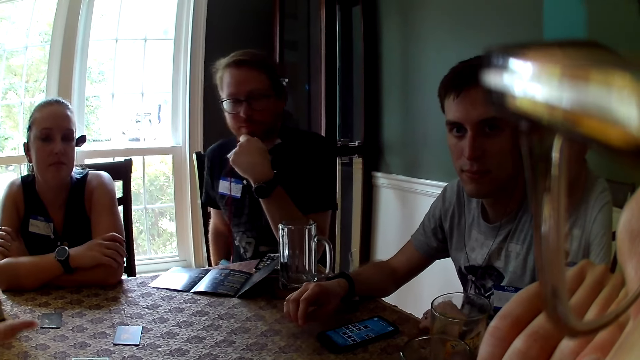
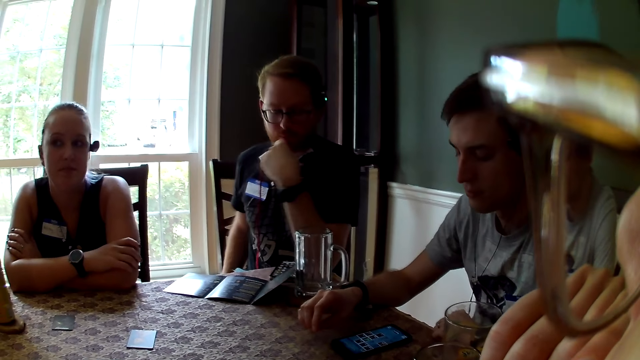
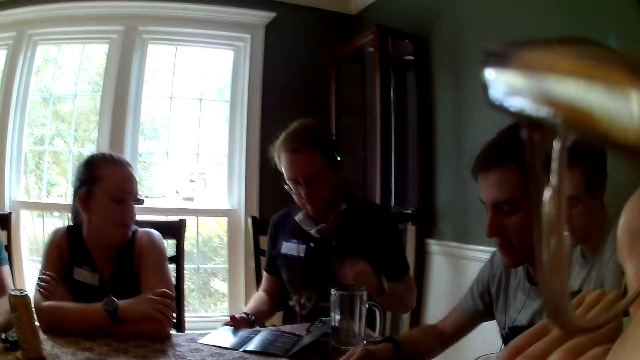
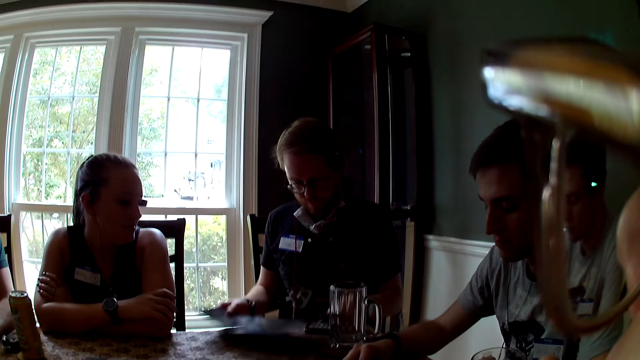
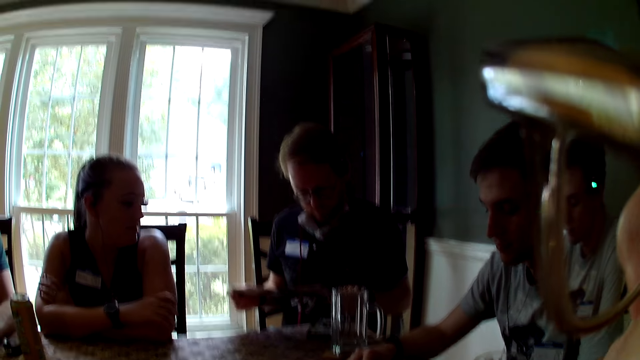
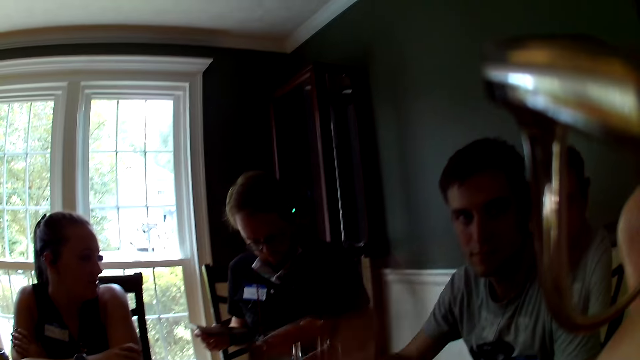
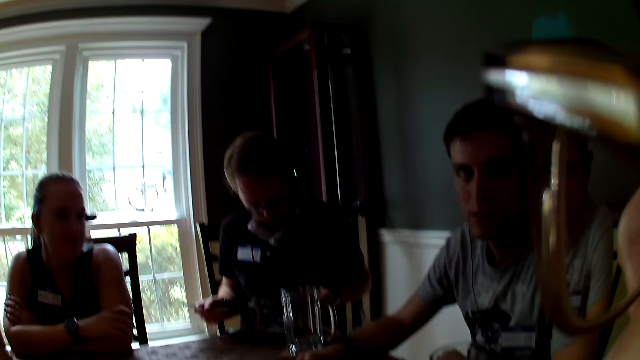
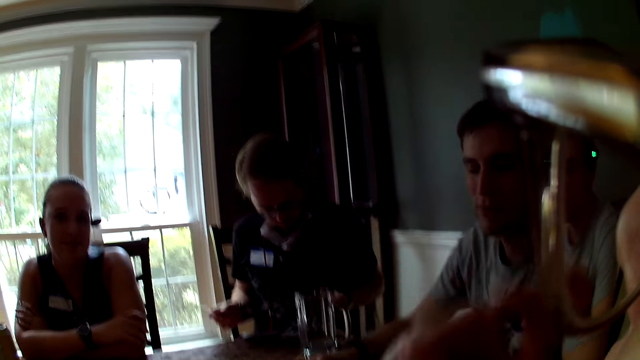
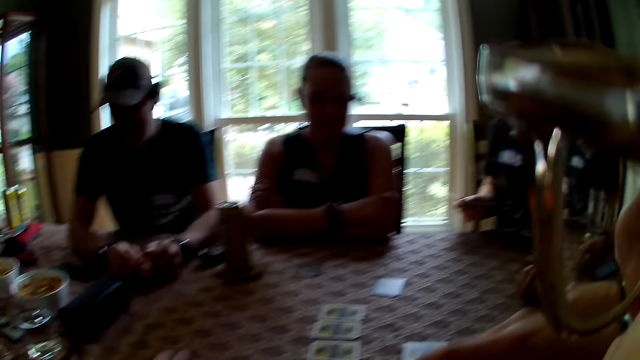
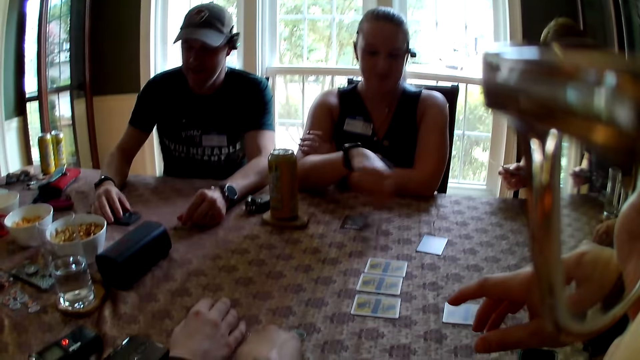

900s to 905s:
A man picks up a book with both hands.

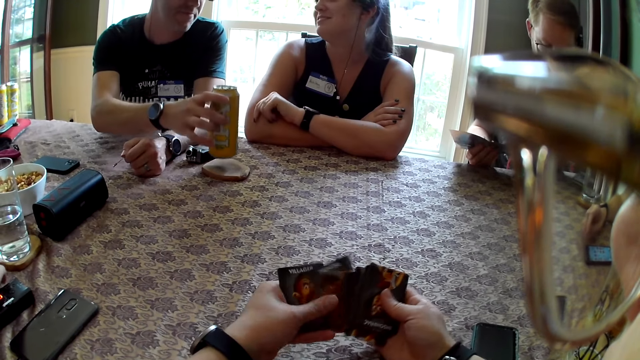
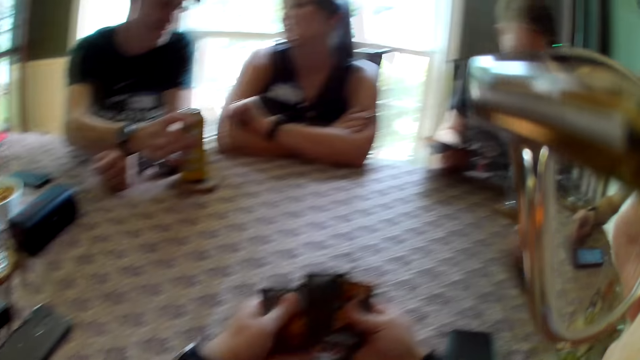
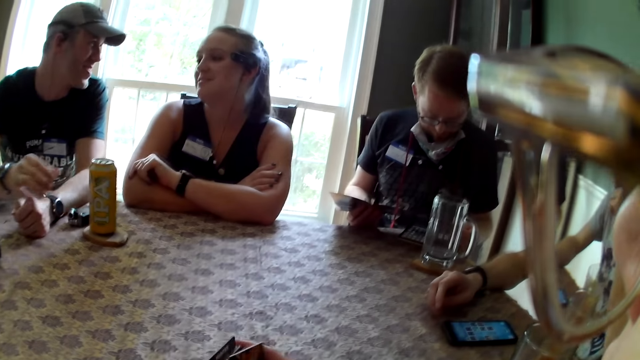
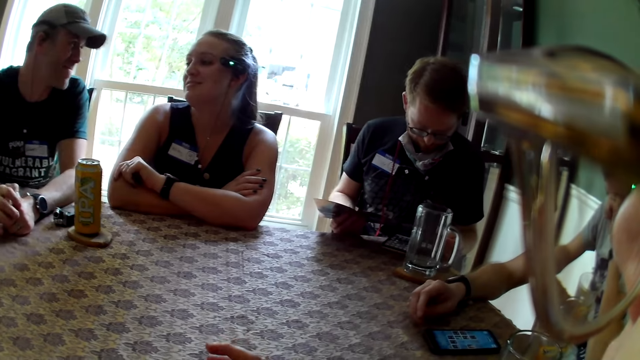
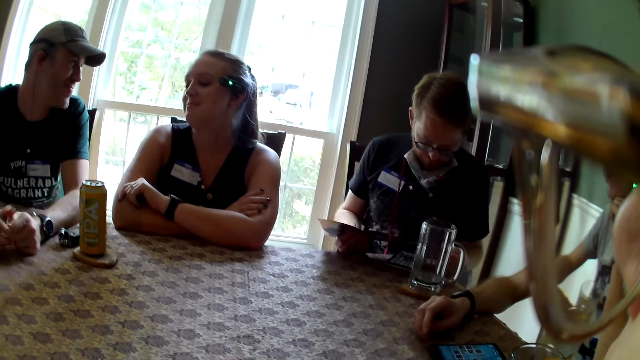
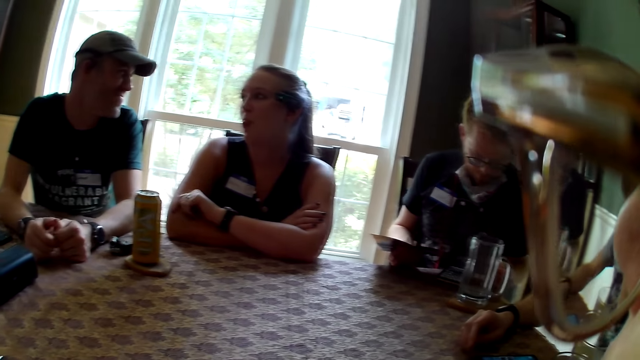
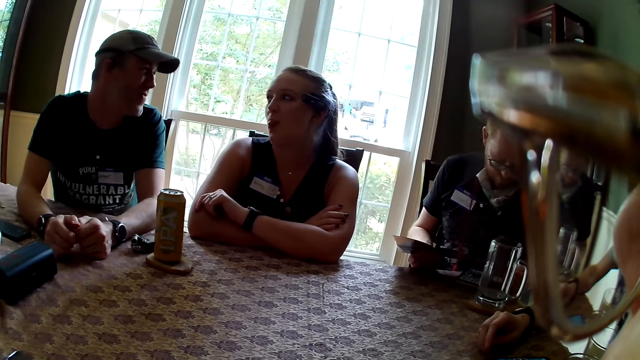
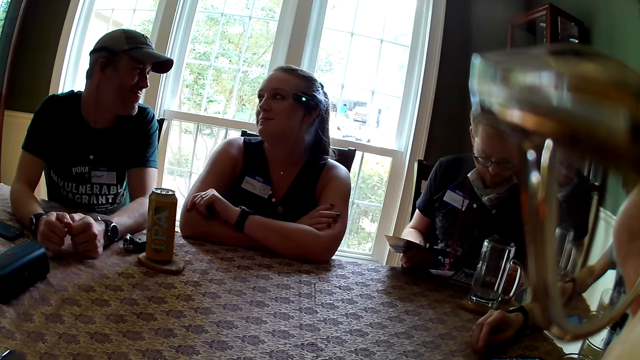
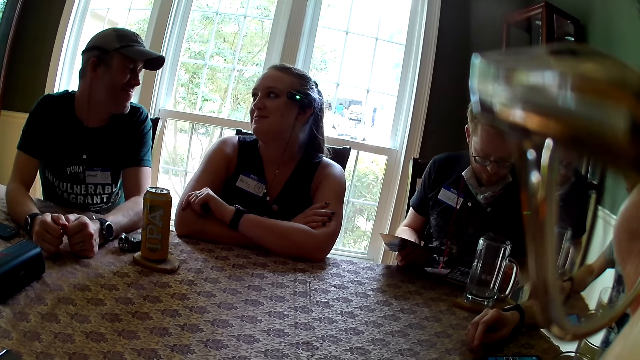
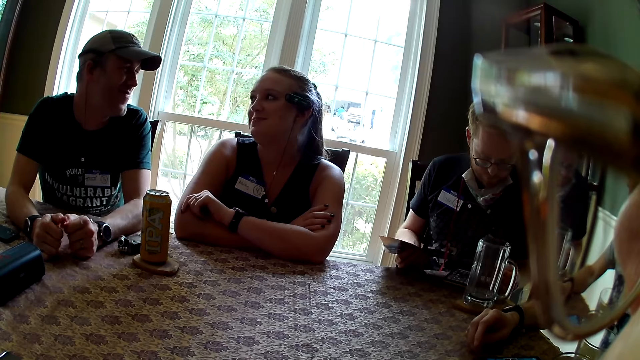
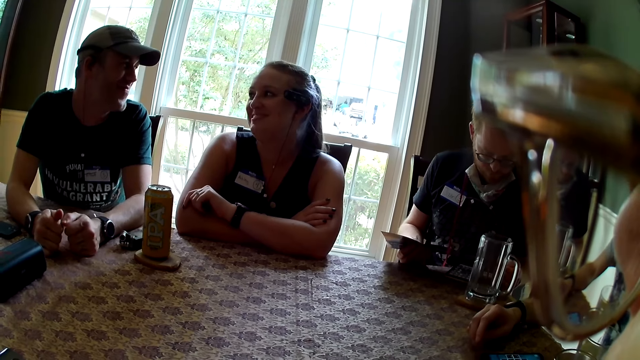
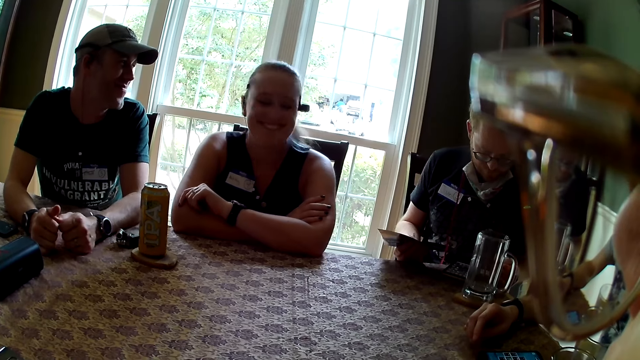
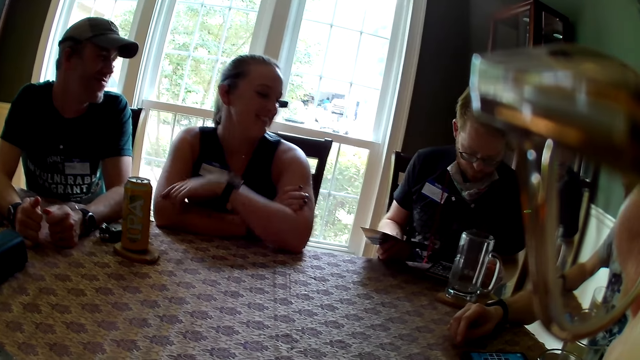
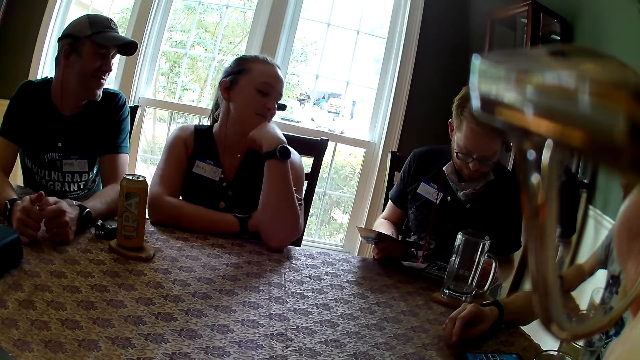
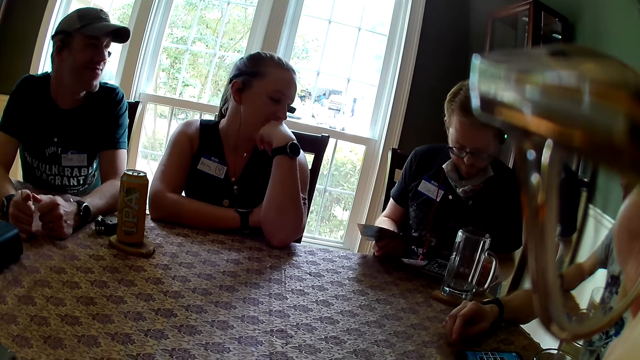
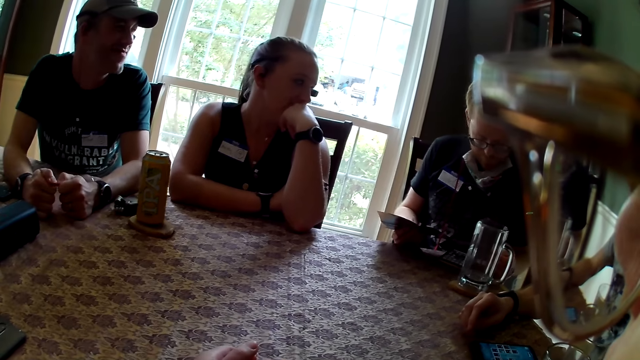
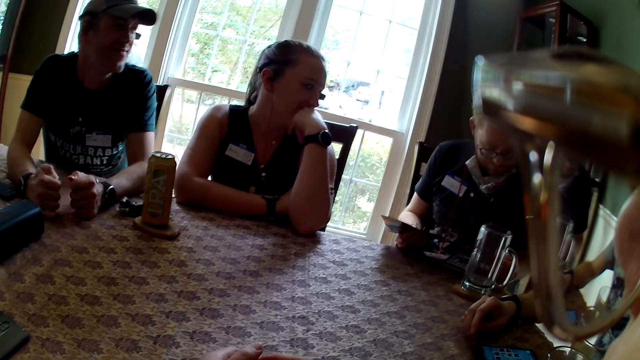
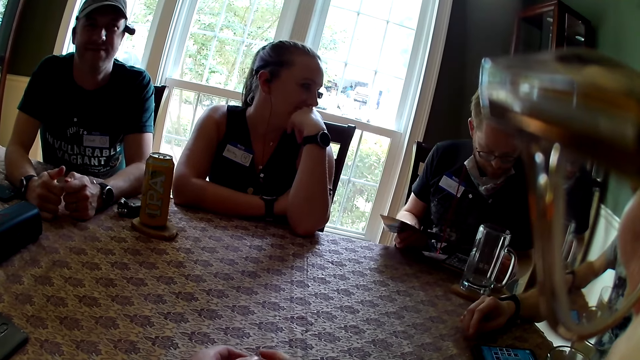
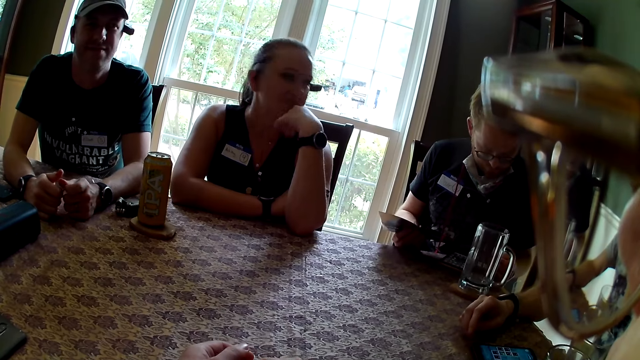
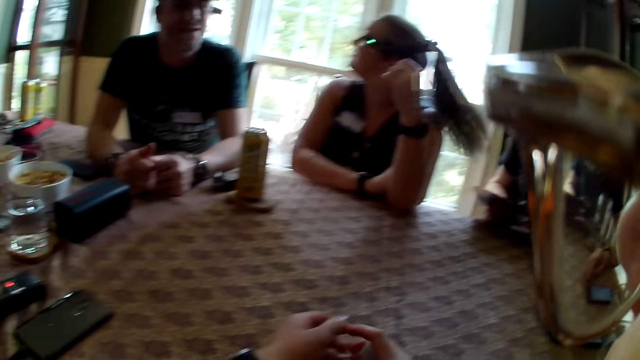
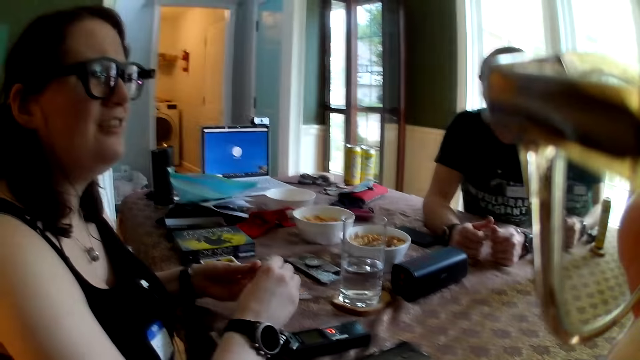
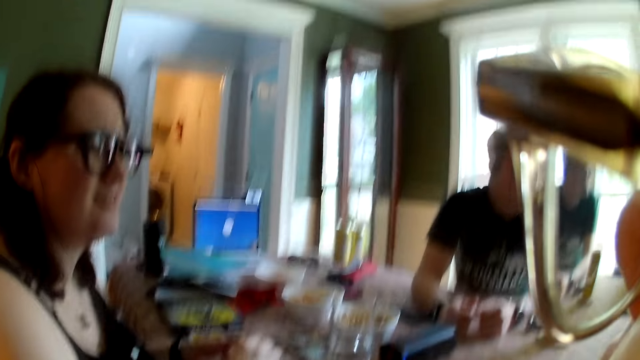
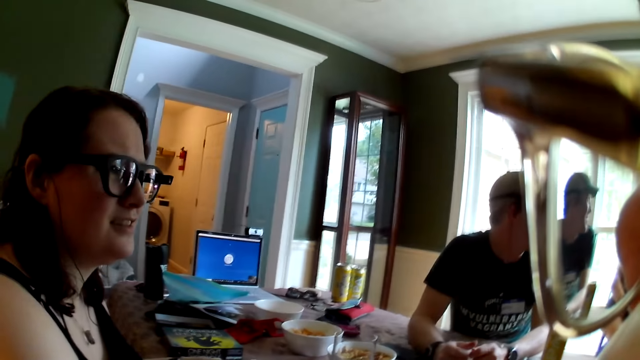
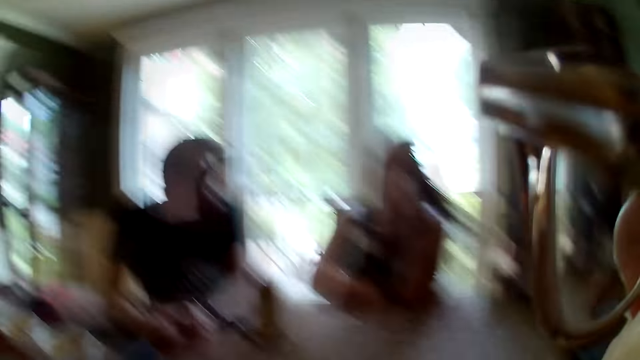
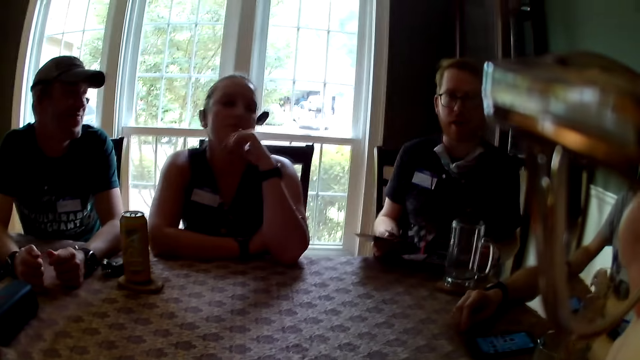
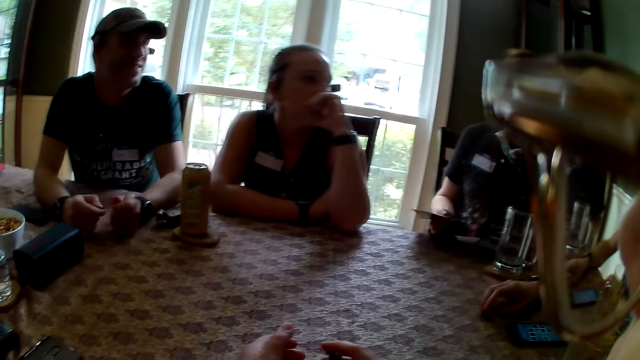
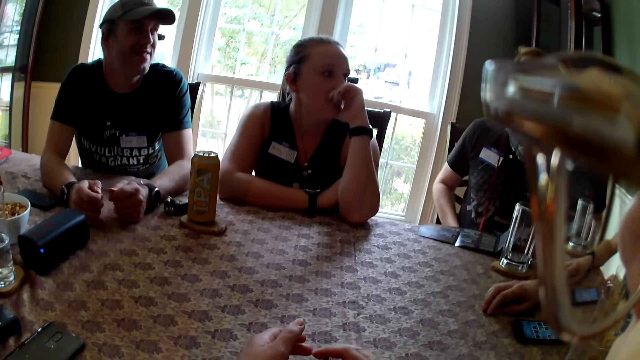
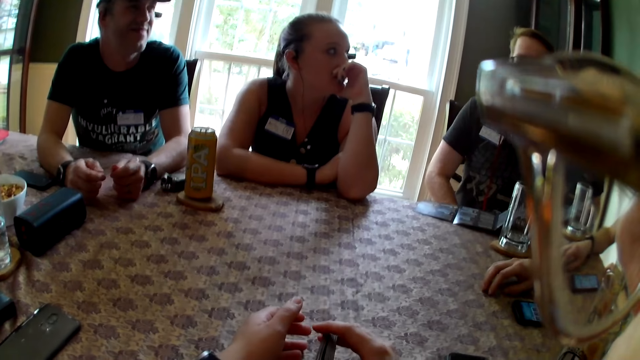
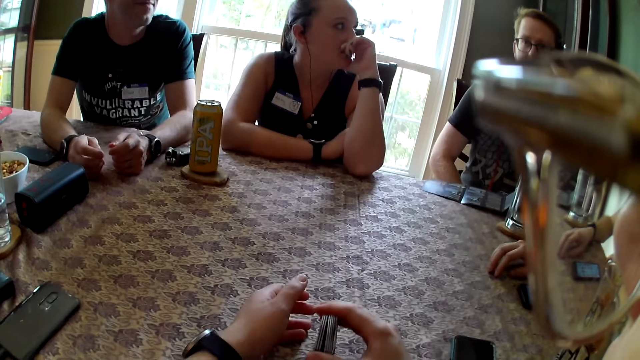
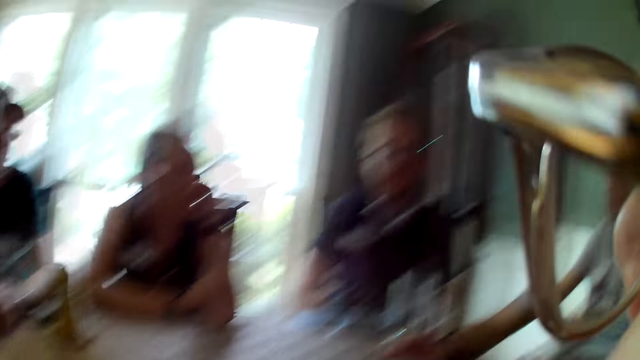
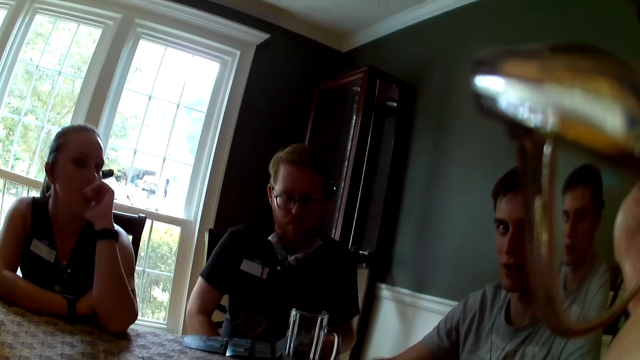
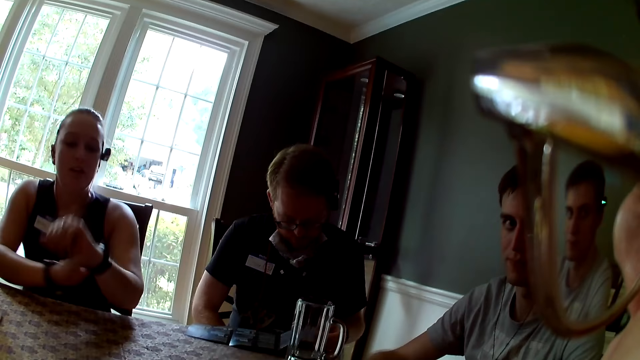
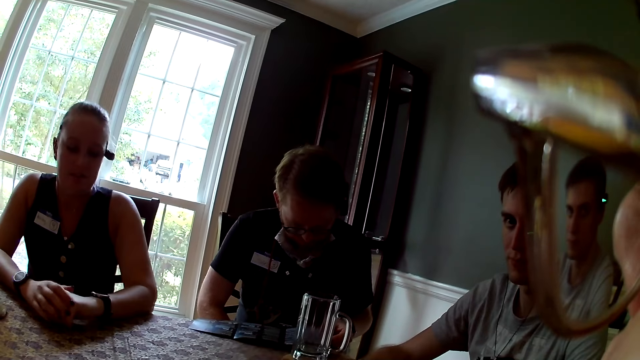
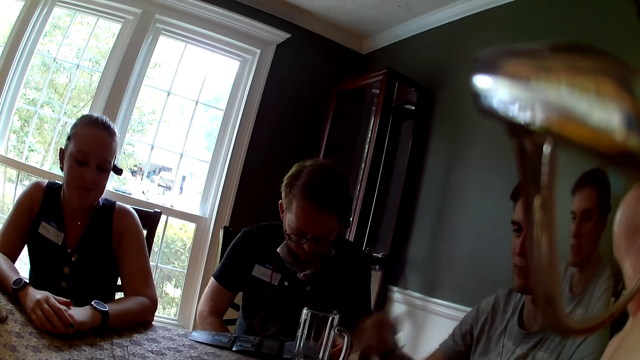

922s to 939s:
A man drops the can or bottle on the table with his right hand. The man converses with a woman. Another man reads the brochure. The camera wearer converses with the group of people. They look around.
